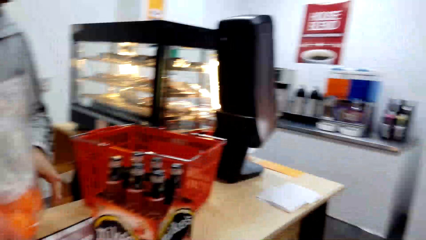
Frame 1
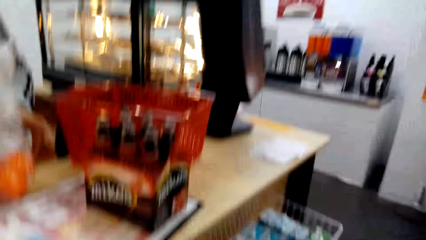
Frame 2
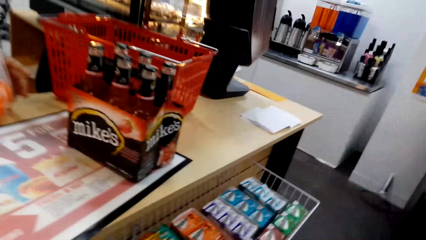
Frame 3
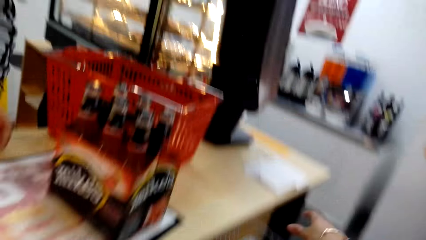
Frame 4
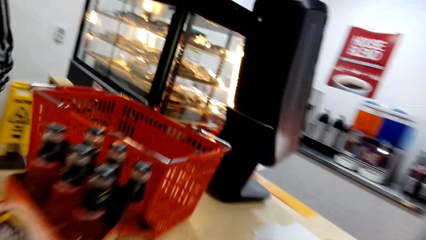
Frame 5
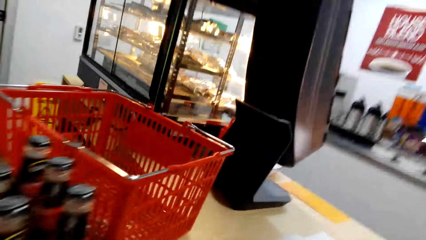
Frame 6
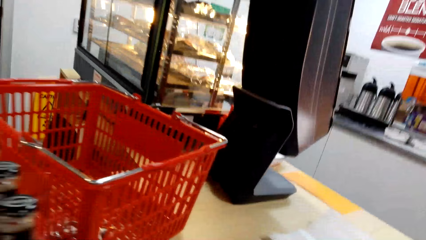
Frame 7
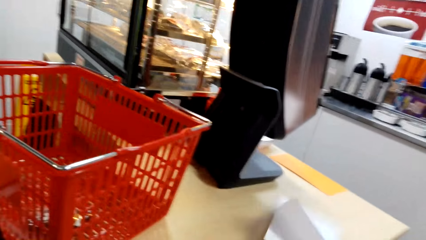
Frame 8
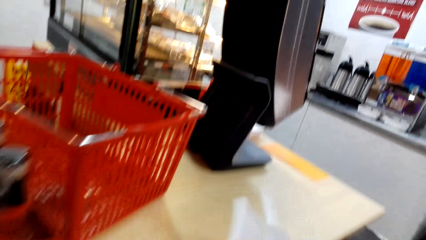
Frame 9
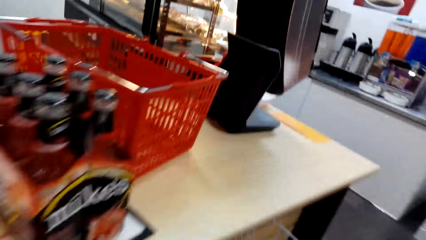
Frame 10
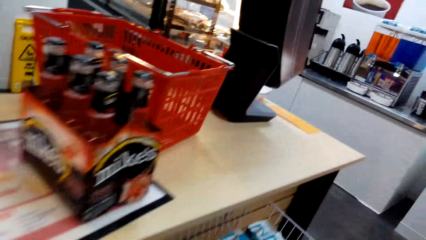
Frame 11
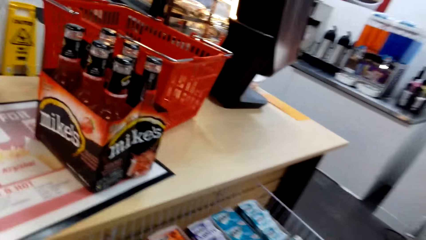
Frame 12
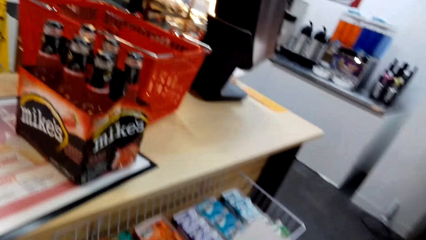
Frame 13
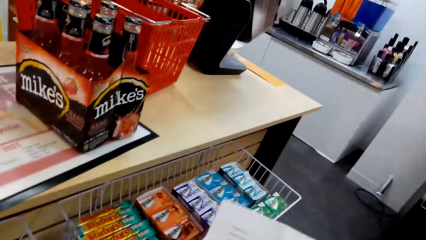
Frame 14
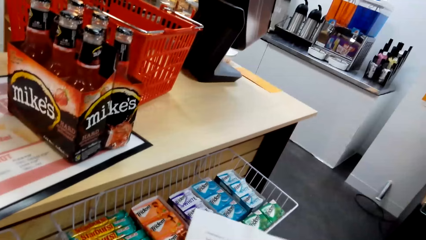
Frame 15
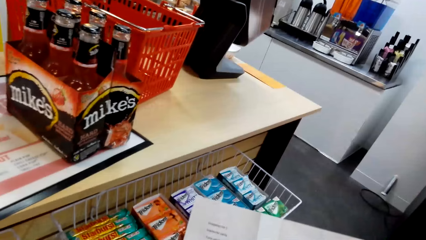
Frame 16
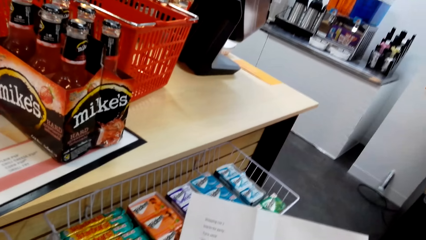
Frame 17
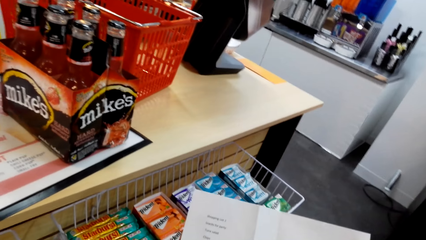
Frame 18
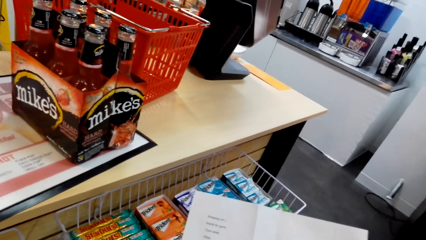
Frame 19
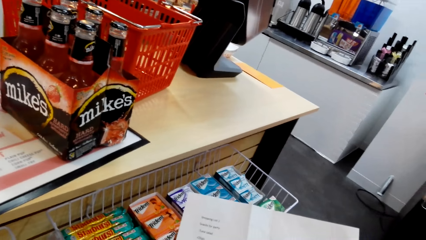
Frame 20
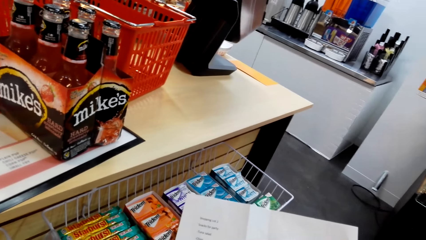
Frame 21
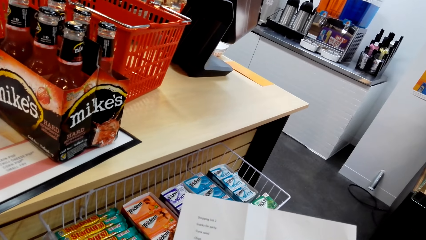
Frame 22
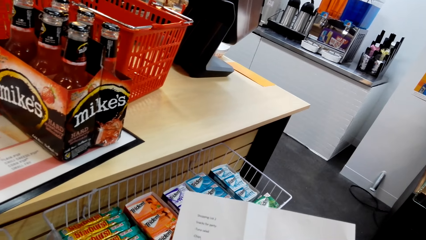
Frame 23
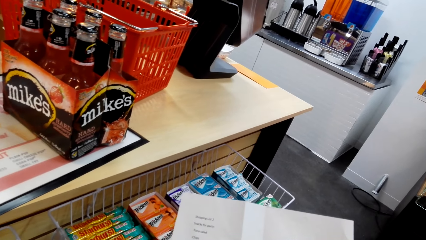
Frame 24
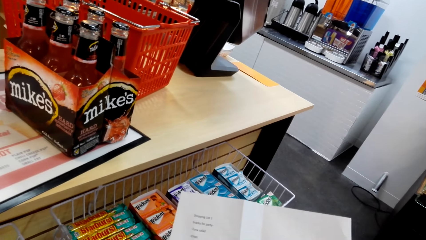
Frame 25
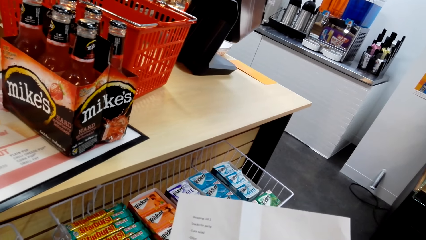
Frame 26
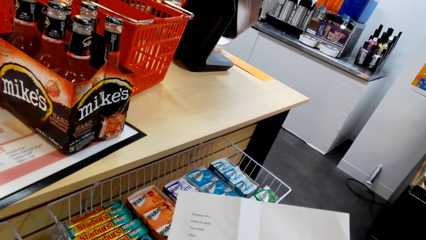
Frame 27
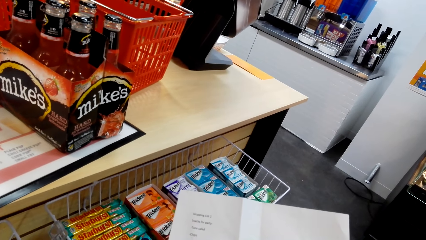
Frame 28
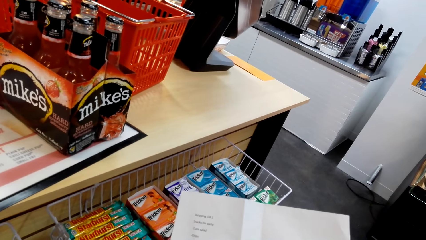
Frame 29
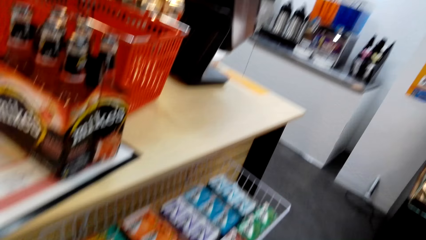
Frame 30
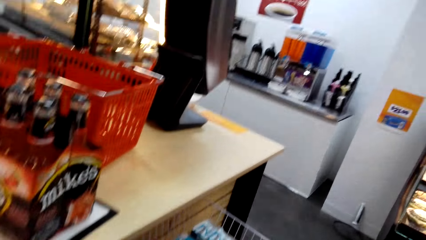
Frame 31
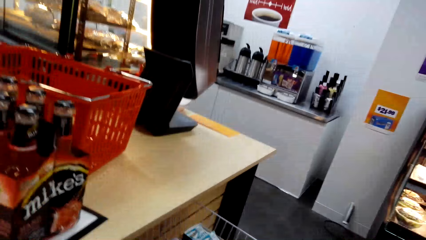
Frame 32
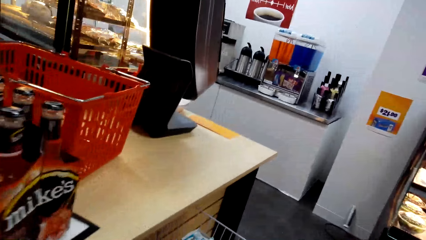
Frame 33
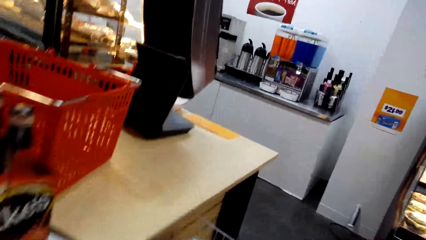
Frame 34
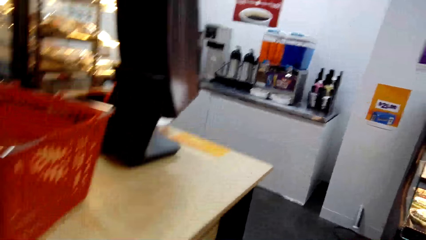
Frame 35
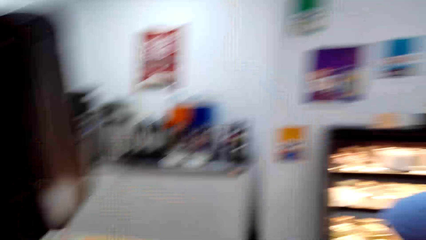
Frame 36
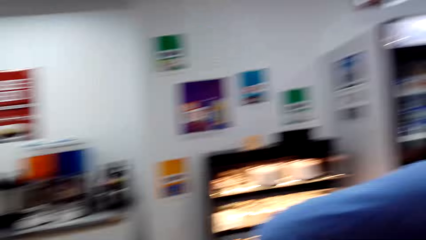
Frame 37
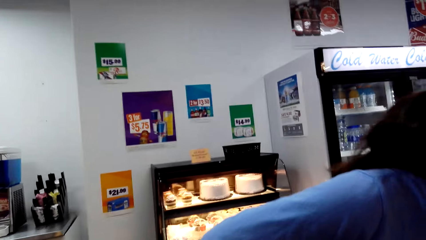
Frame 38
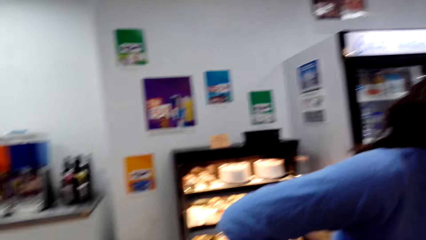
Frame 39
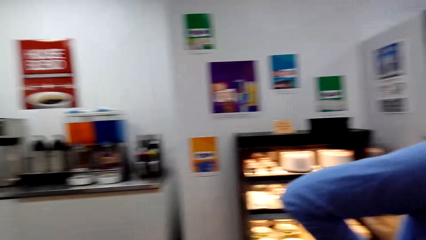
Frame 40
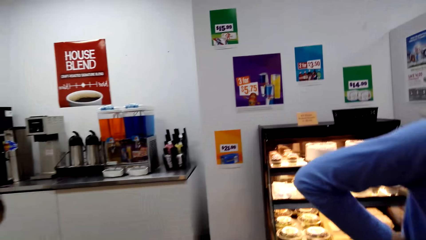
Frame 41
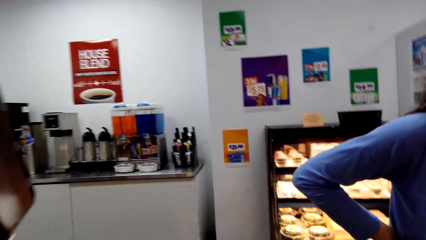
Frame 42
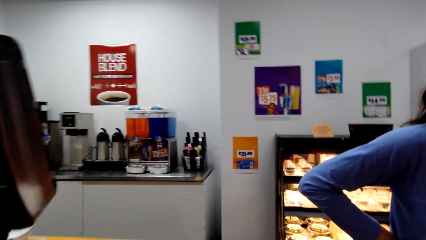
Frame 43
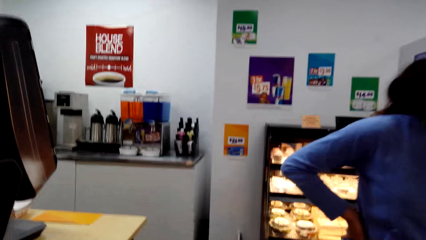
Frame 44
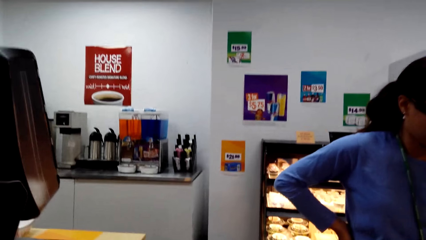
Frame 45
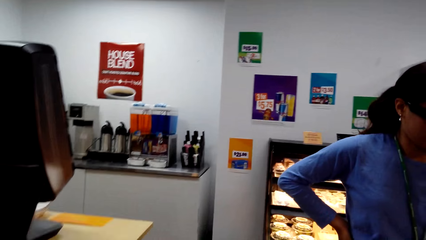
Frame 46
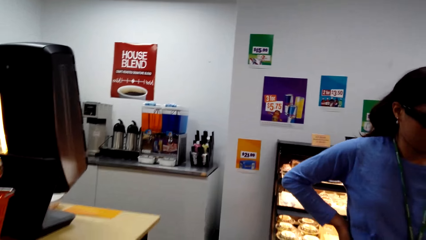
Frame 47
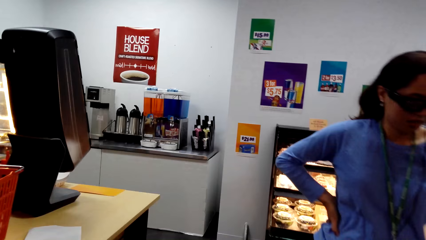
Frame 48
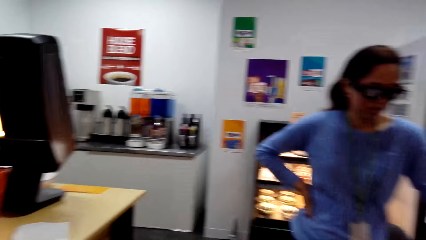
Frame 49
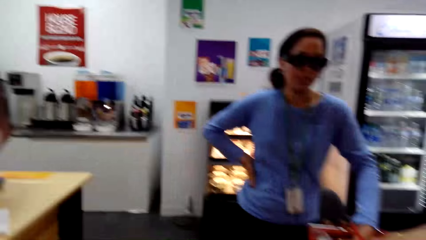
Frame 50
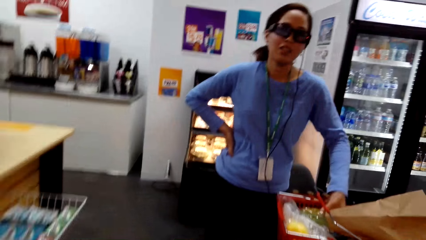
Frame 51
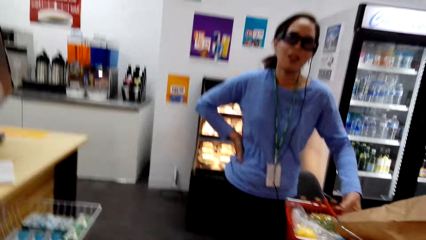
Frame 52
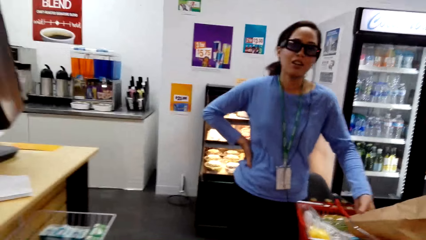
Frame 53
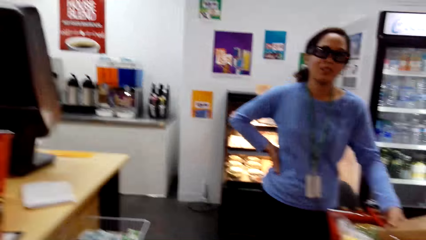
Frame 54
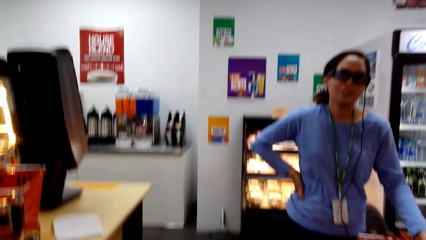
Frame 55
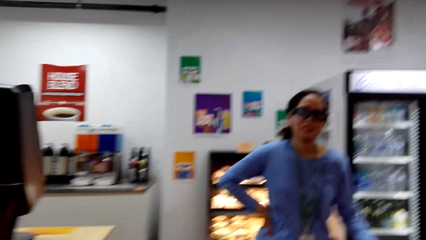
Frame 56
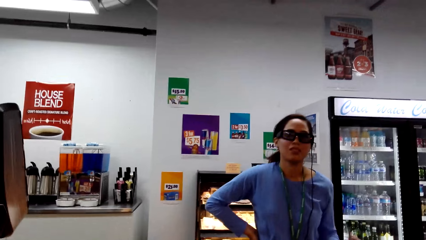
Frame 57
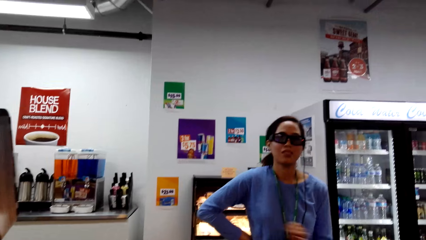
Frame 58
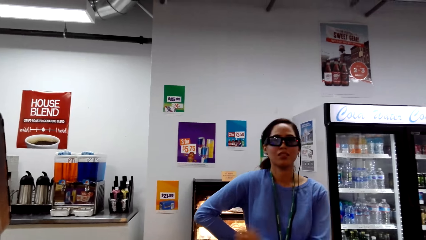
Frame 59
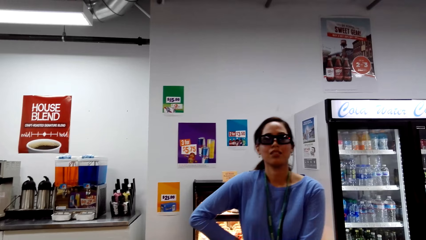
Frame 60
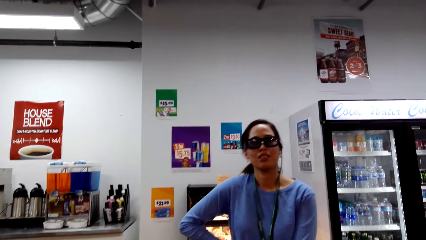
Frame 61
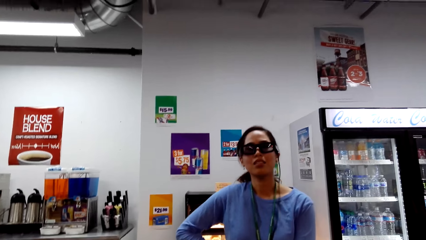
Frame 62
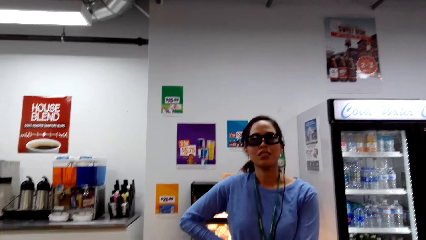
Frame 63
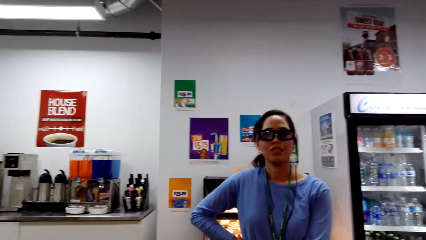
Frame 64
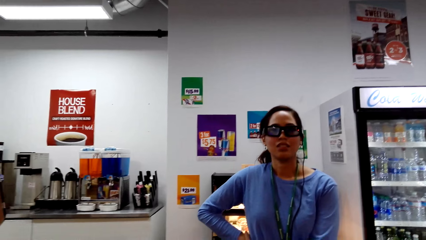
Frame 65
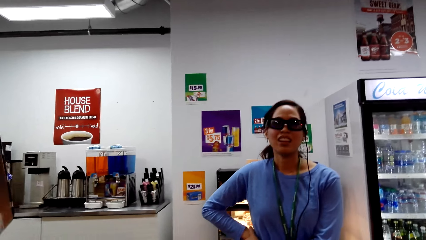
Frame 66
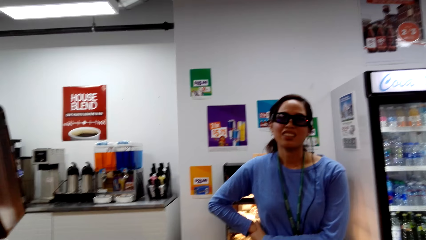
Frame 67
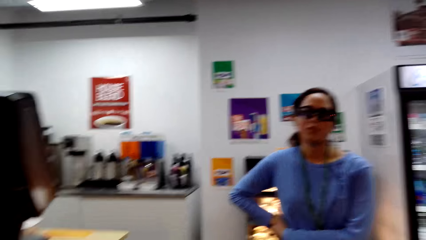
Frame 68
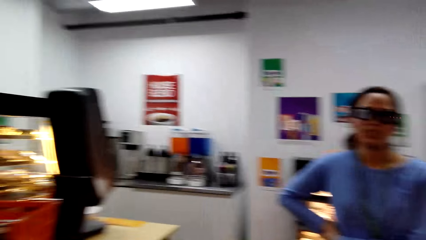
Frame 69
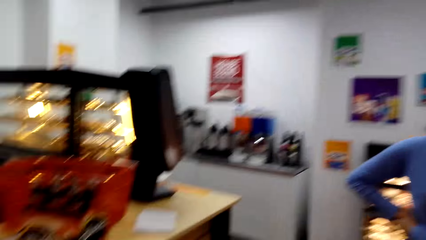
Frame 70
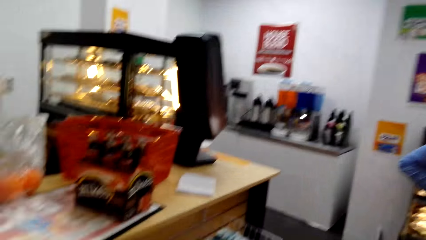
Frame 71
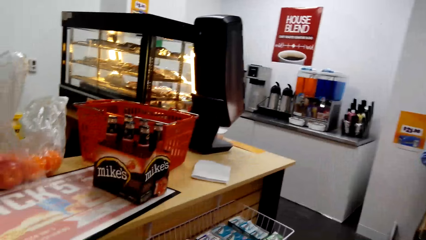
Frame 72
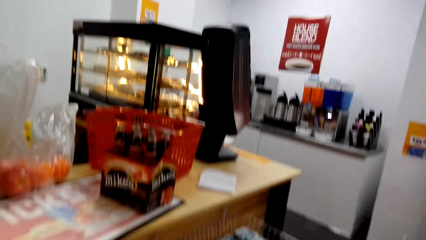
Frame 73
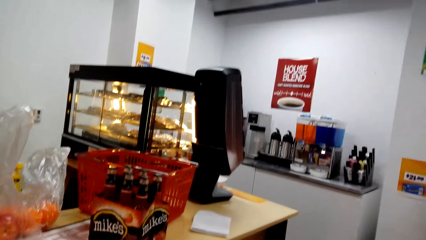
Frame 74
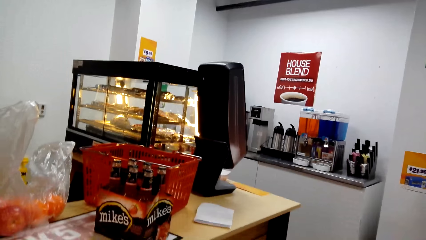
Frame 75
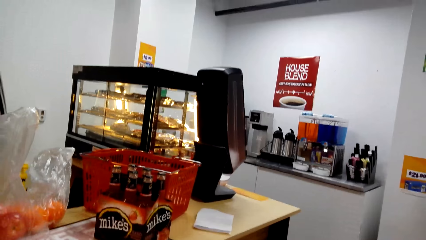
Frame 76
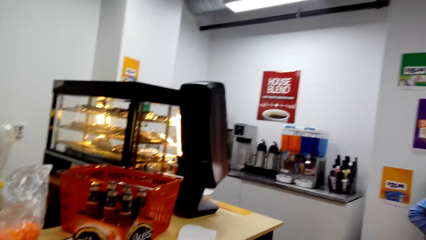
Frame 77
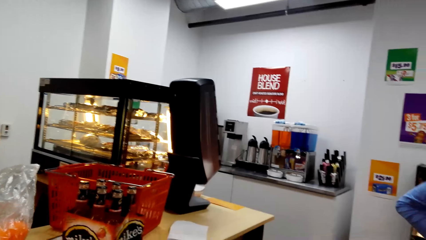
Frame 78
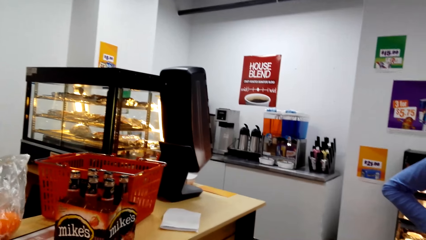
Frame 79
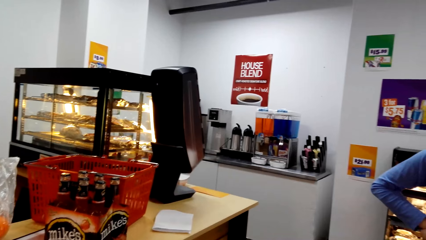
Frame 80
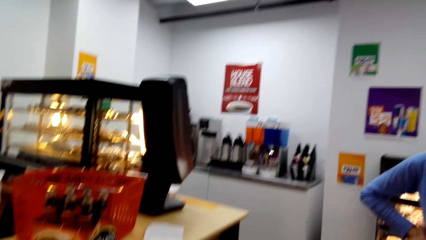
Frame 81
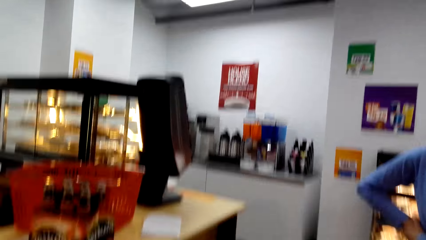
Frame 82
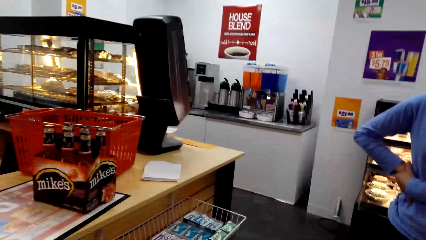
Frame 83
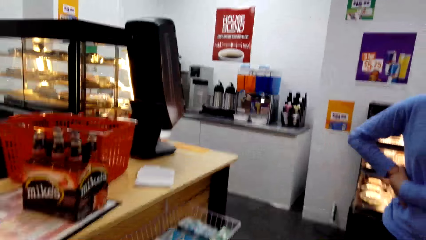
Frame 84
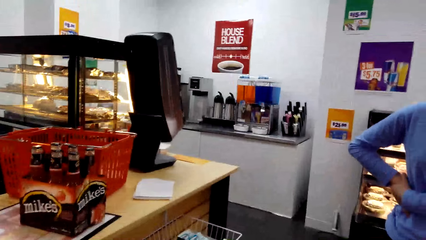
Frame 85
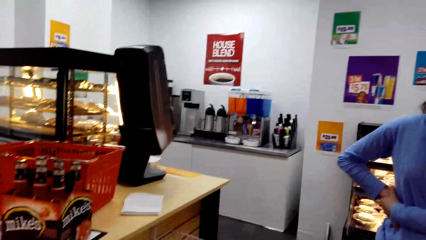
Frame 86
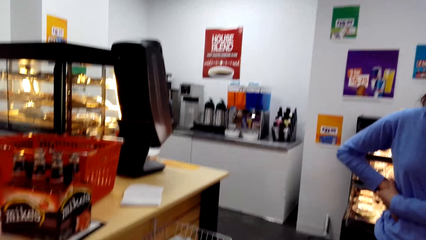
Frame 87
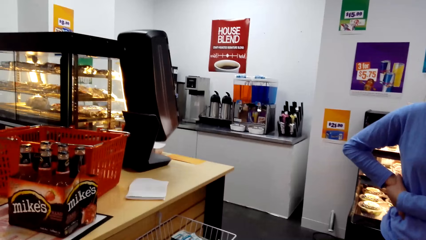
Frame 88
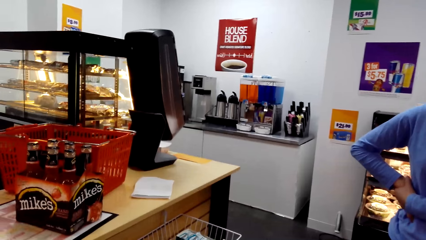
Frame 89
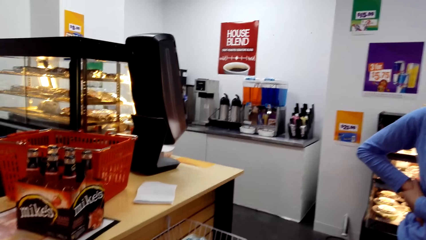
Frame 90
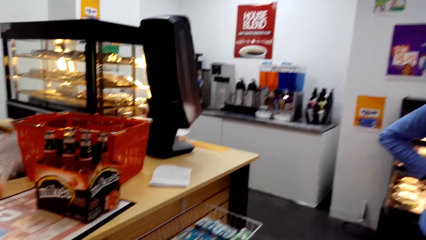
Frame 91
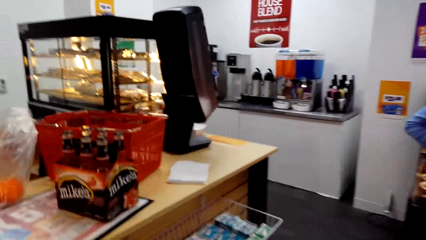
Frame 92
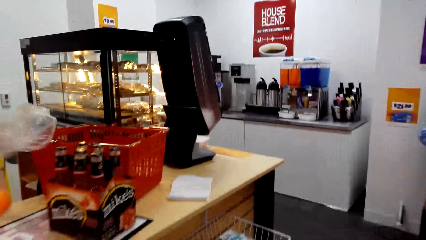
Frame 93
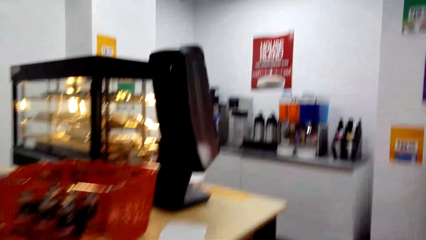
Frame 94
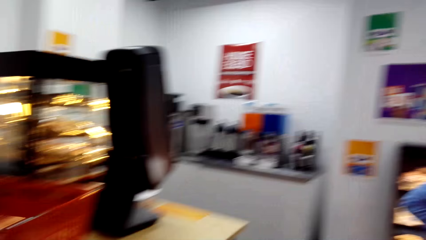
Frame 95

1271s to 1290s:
The camera wearer takes the paper in the counter. They read on the paper. They hold the record list. They converse with the woman.
